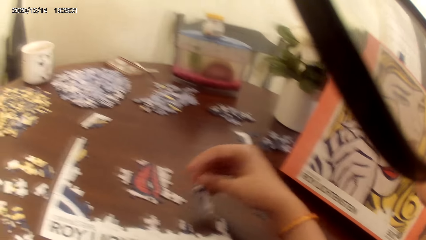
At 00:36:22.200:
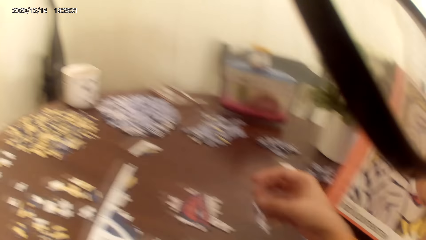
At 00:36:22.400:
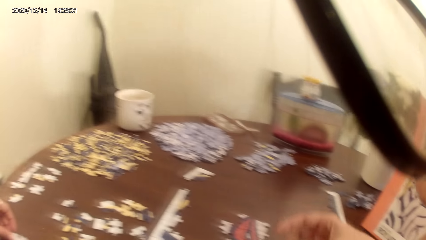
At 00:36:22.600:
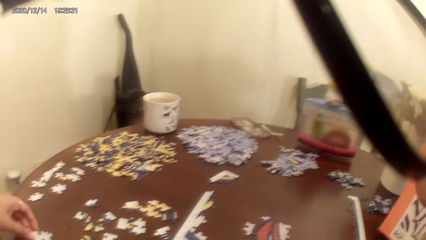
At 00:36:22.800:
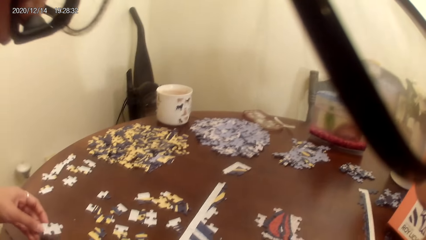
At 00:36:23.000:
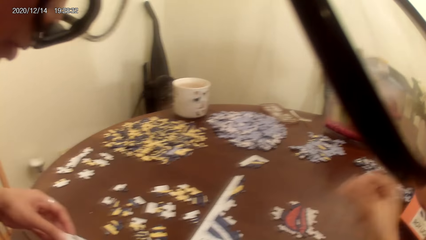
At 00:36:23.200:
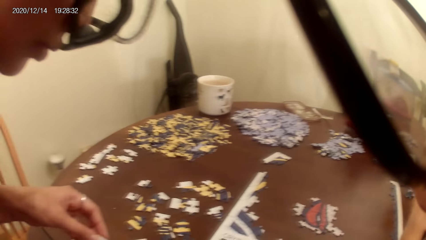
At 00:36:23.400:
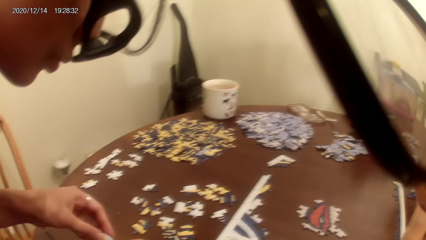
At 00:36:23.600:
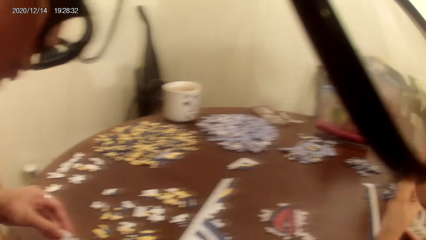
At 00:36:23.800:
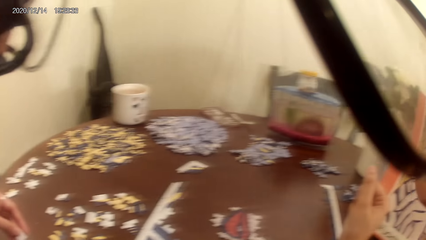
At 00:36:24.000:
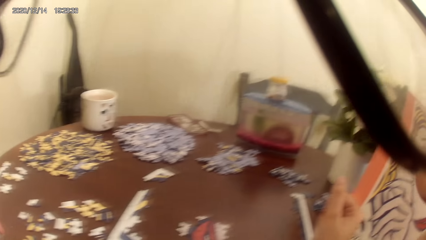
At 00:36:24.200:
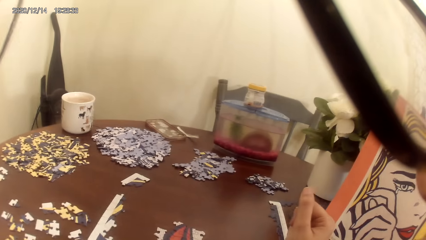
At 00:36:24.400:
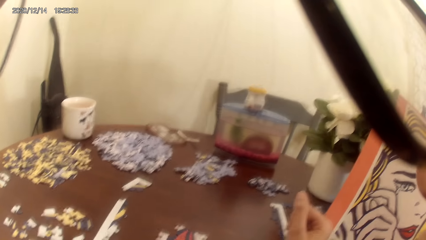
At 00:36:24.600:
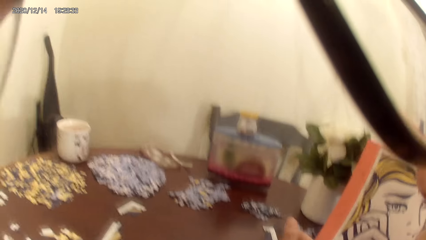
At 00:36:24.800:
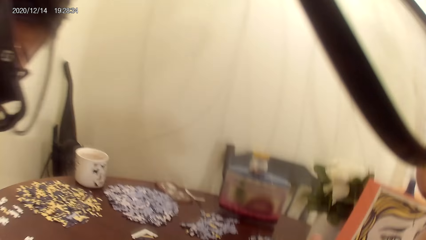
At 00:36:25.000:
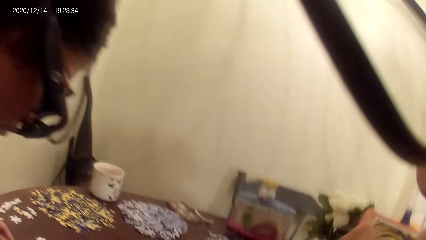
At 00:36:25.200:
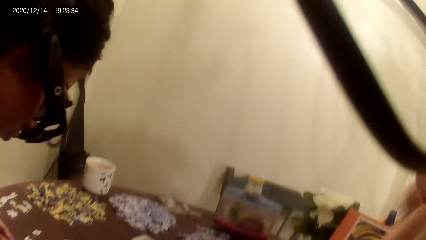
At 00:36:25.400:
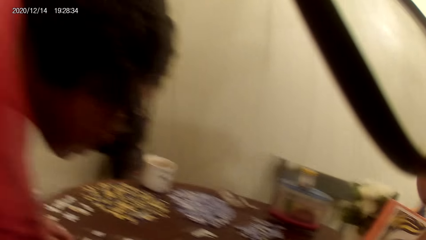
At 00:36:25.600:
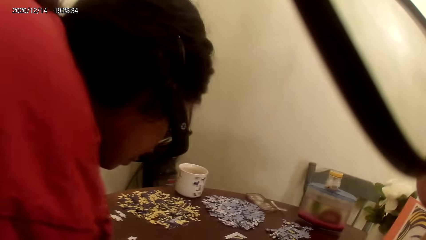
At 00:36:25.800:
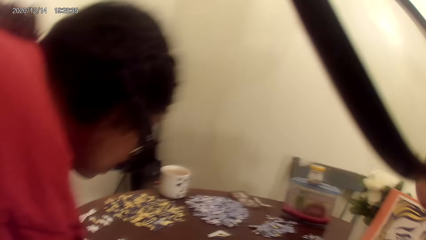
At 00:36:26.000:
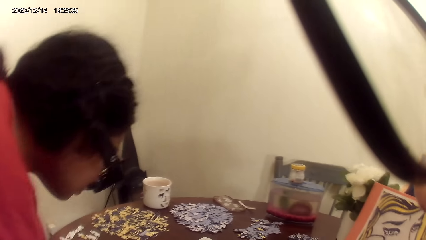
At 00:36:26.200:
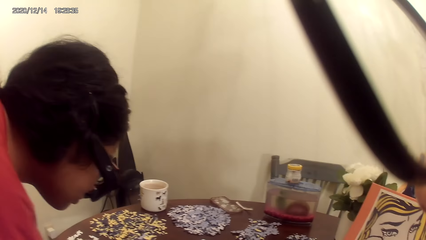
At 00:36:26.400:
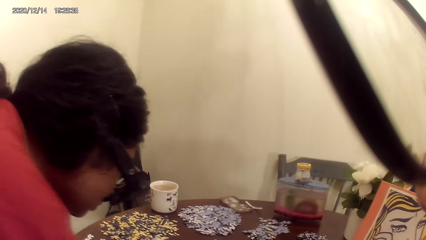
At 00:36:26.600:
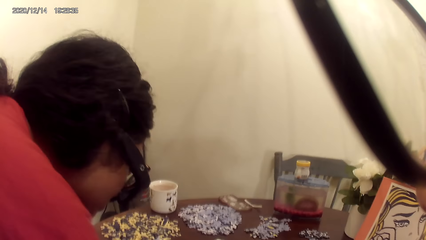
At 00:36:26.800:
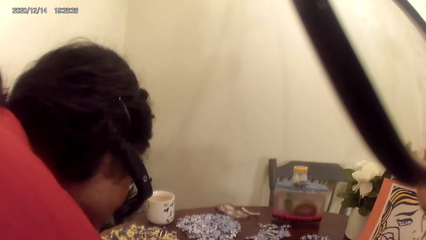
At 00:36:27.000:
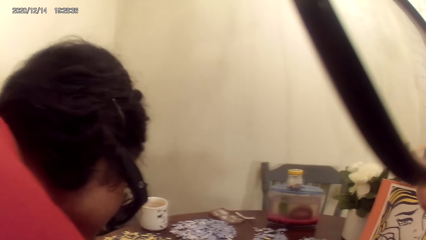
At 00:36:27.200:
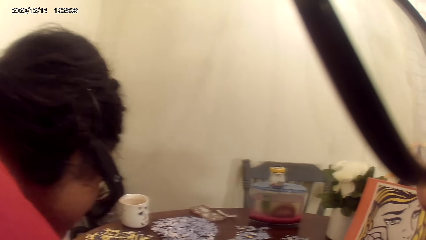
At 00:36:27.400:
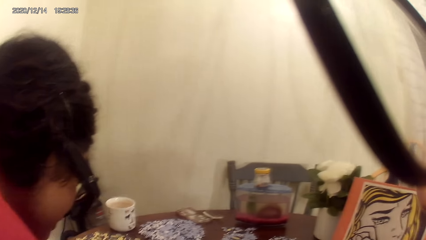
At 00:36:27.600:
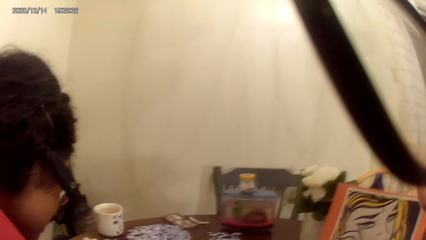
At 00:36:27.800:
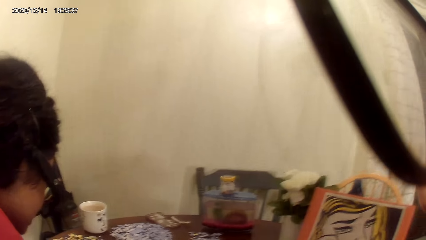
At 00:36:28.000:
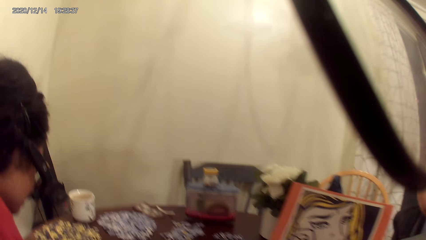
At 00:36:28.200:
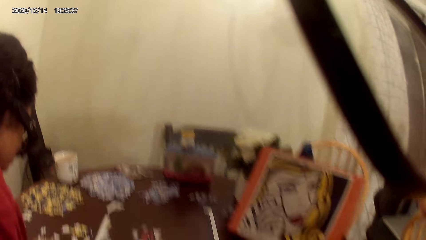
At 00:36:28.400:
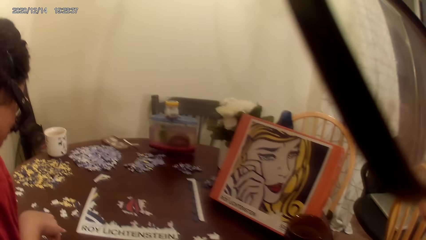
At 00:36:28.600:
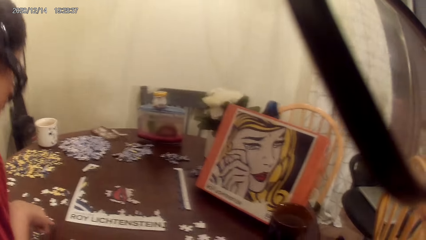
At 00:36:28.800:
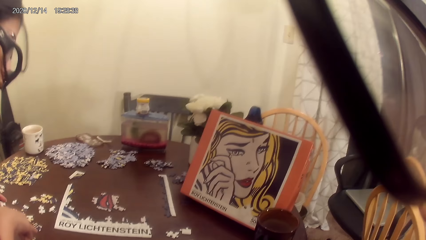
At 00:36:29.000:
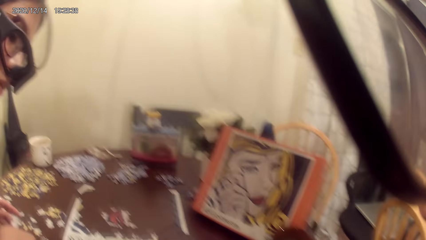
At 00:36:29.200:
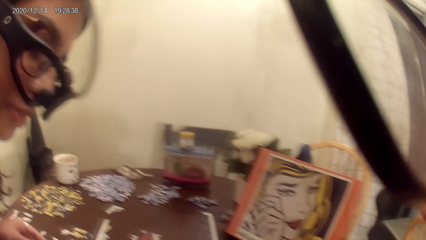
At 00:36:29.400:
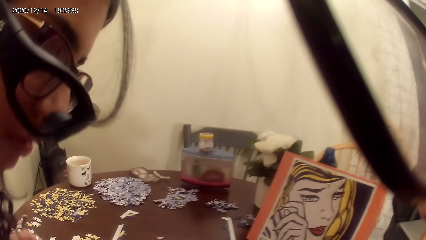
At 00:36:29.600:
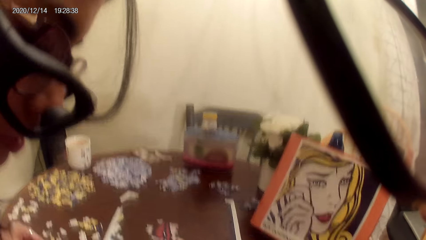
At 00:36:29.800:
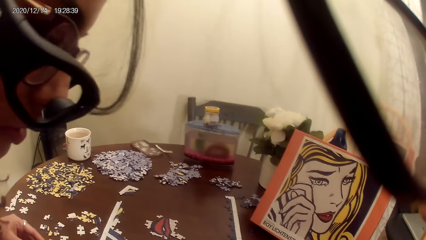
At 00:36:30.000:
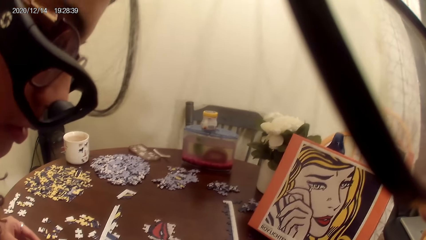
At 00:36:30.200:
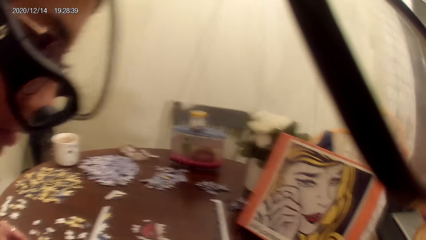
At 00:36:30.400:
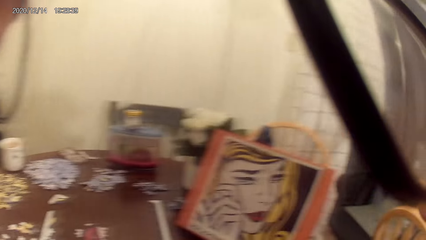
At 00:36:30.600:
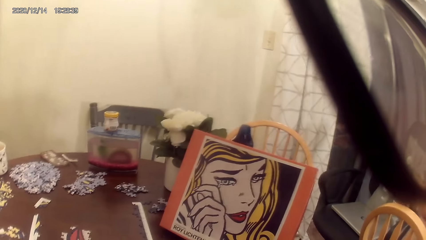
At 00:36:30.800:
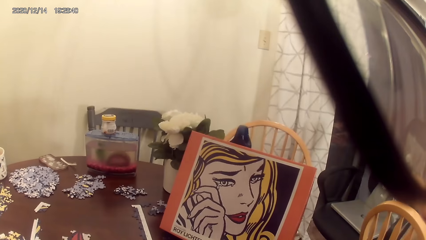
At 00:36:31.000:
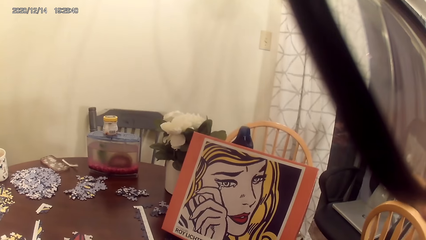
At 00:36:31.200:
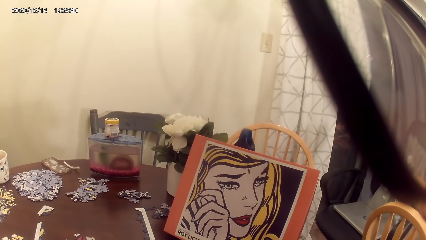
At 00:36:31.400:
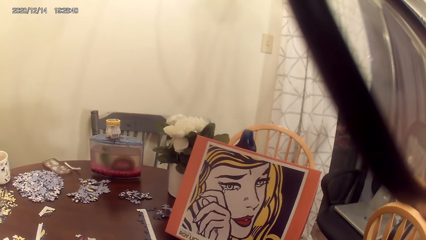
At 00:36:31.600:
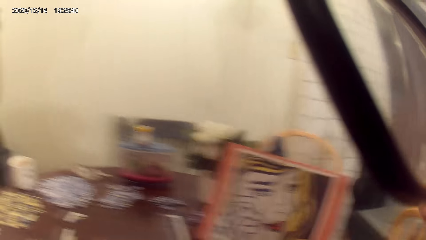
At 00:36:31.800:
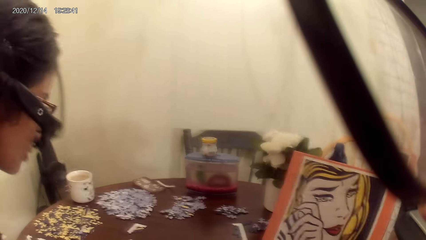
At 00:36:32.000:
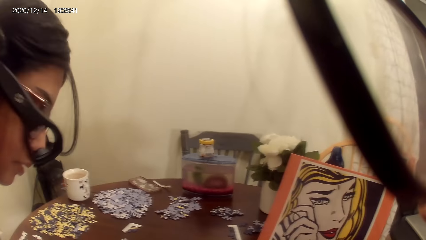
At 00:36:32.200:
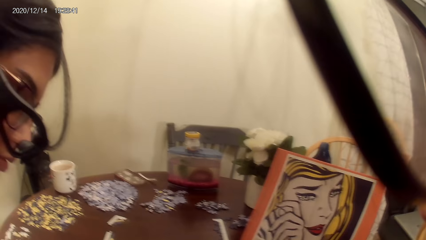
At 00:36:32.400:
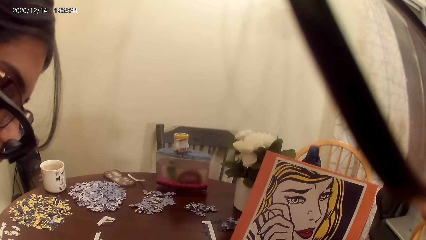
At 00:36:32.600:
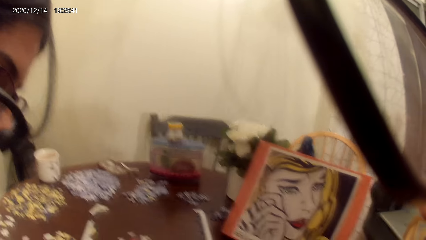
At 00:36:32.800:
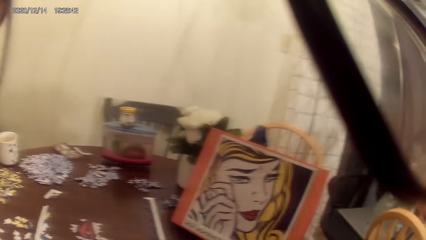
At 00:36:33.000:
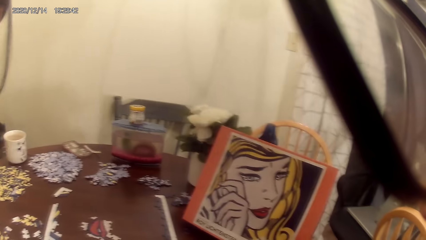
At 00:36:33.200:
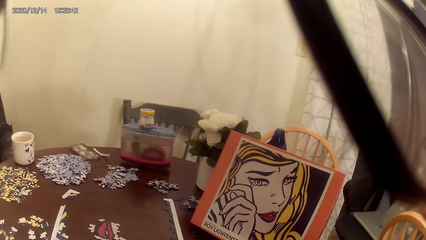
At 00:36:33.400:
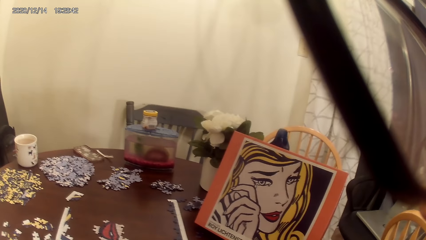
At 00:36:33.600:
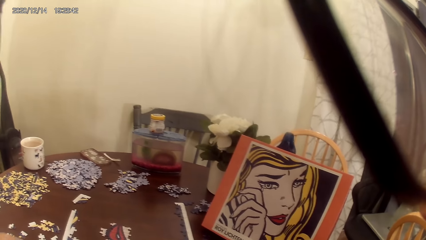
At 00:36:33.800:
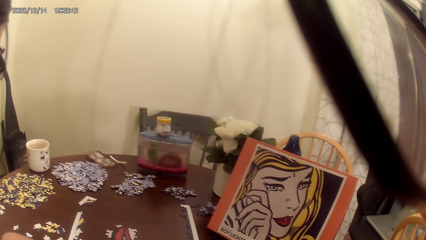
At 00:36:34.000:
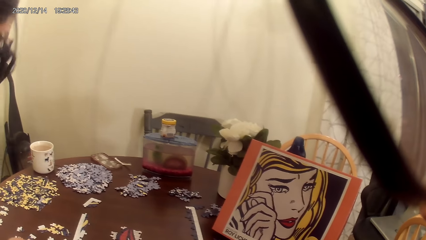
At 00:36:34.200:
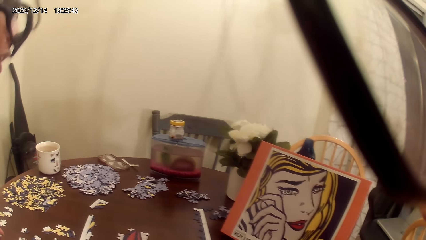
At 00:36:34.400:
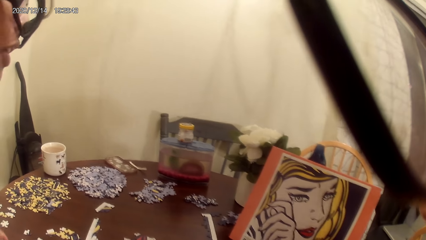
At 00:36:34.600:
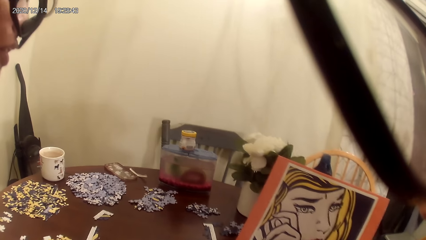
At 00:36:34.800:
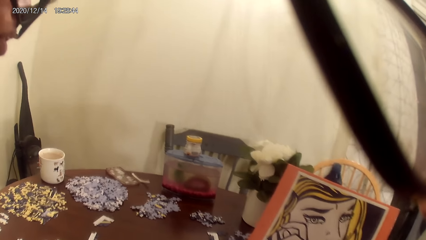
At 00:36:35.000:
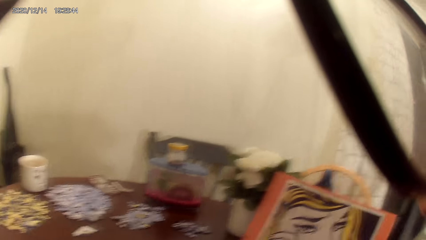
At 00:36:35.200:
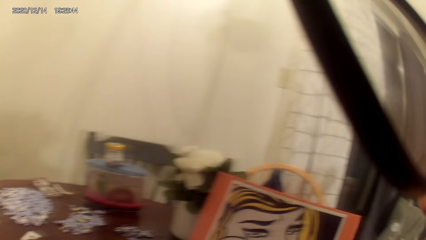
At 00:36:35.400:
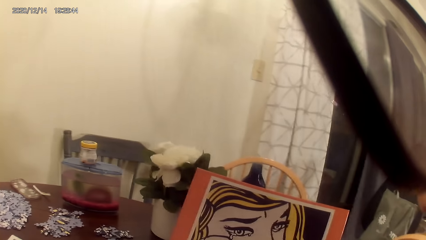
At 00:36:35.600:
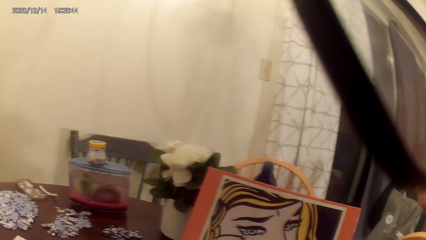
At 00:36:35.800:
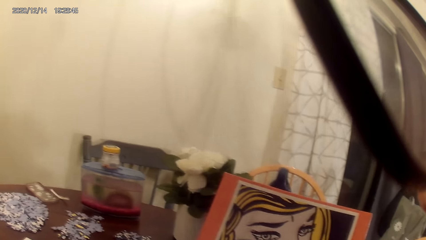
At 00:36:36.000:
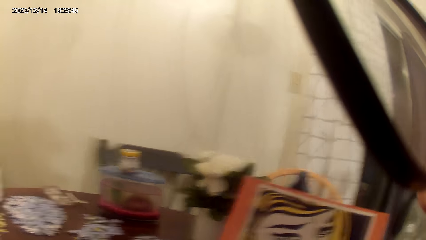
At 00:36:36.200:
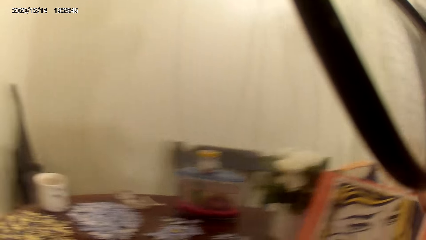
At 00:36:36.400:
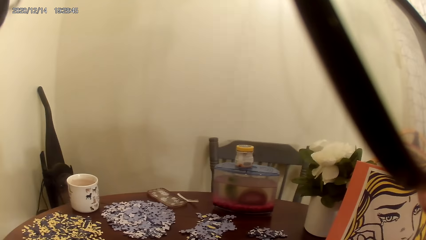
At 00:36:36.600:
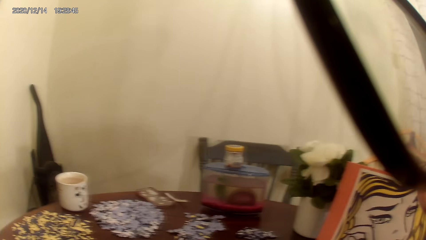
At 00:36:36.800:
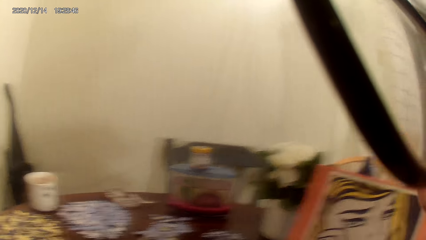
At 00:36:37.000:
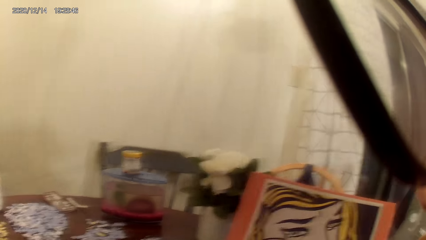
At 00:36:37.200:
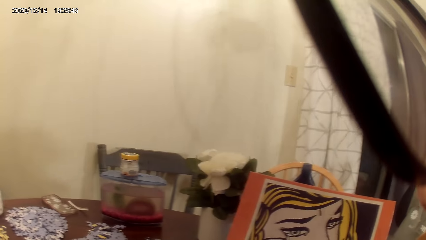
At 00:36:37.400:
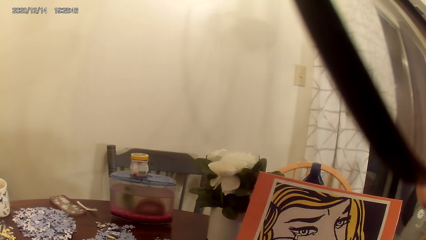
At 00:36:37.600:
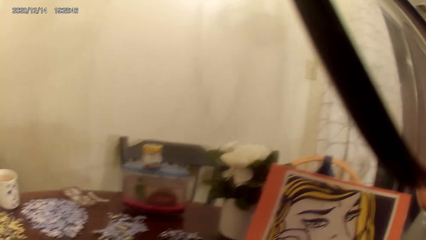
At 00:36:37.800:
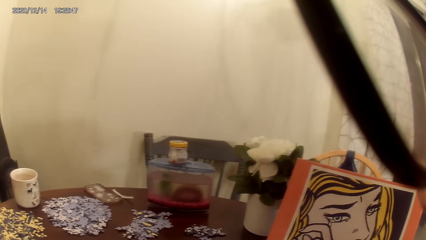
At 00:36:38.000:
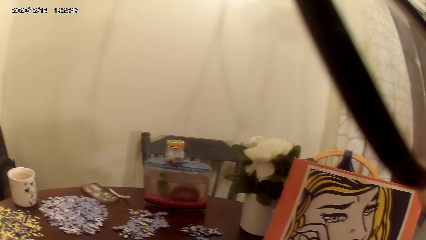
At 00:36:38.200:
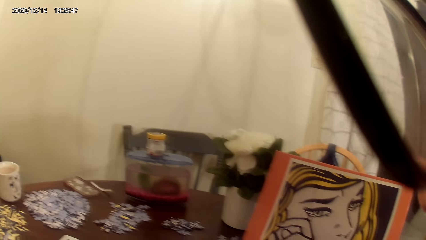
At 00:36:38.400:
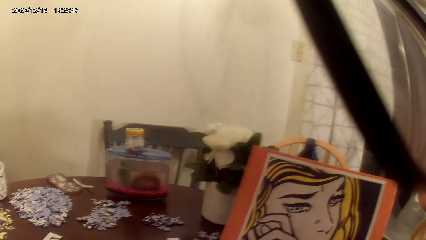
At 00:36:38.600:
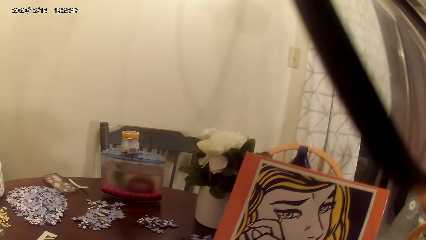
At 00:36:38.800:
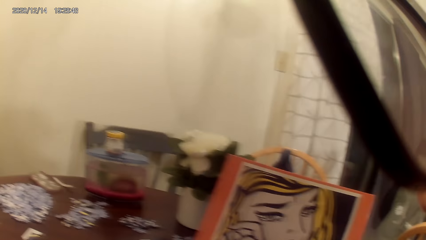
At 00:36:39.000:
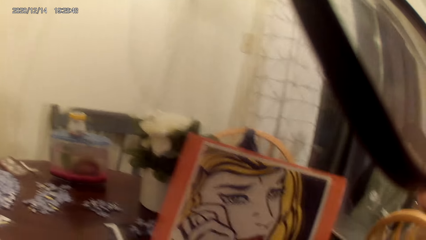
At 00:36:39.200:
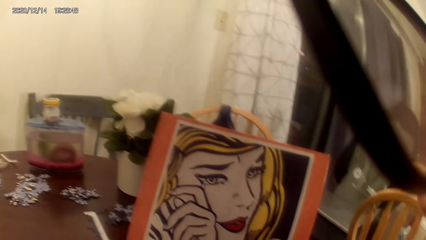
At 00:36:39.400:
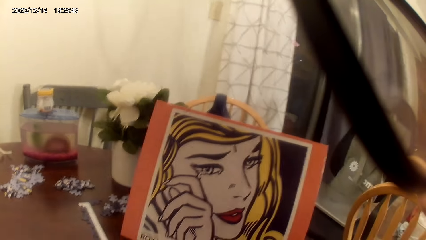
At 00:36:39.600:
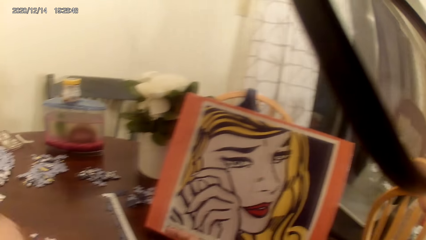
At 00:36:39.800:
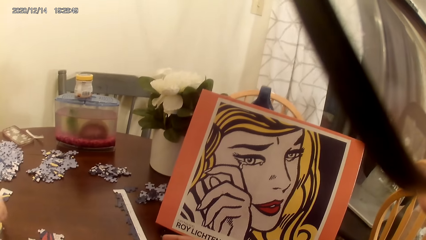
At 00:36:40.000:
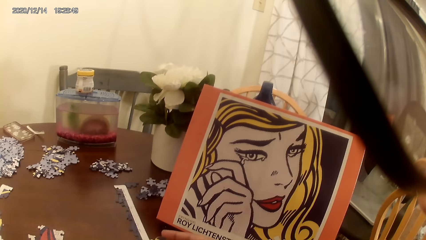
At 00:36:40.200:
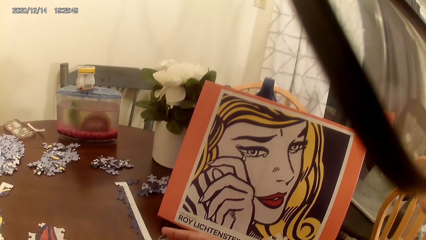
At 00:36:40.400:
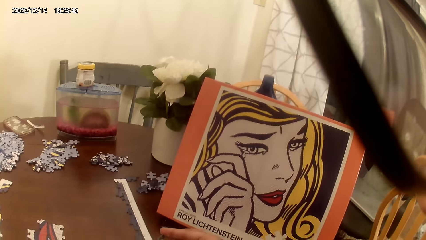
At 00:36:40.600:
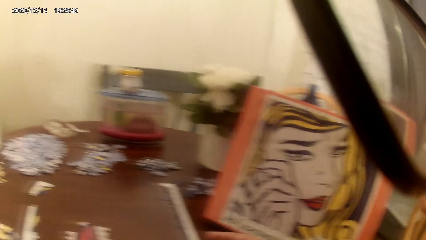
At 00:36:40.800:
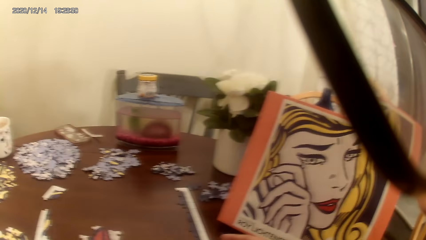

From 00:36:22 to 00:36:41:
A woman converses with the camera wearer. The camera wearer plays the puzzle game with the woman. They look around the table. They stare at the room. They converse with the woman.
